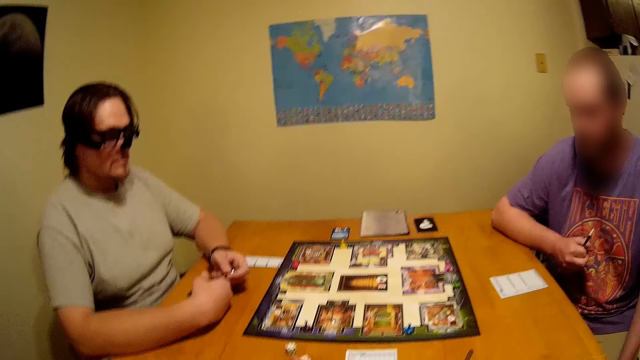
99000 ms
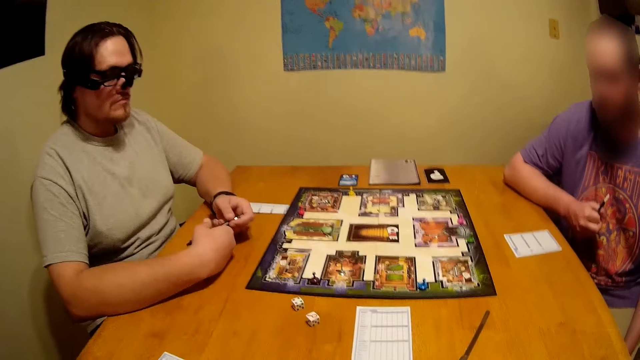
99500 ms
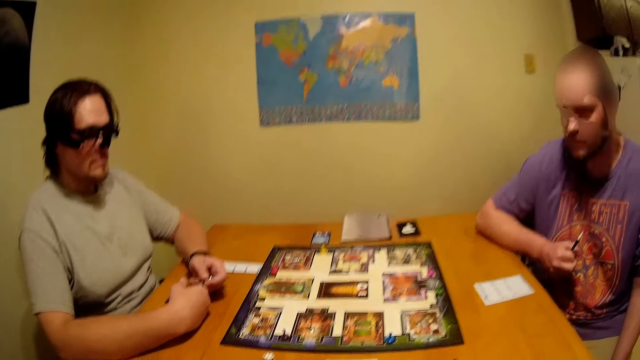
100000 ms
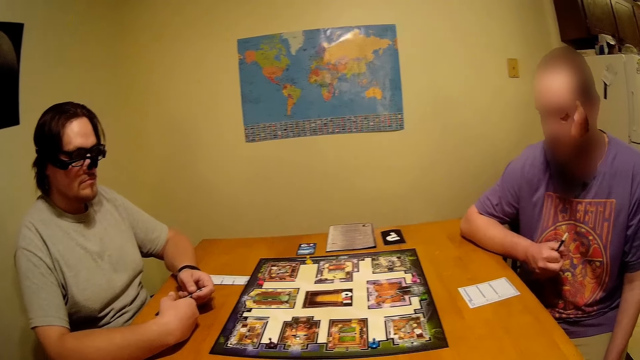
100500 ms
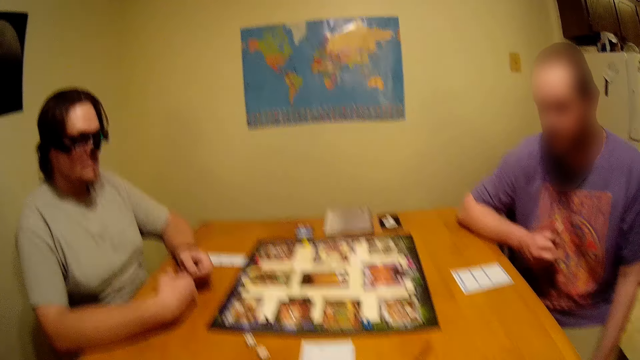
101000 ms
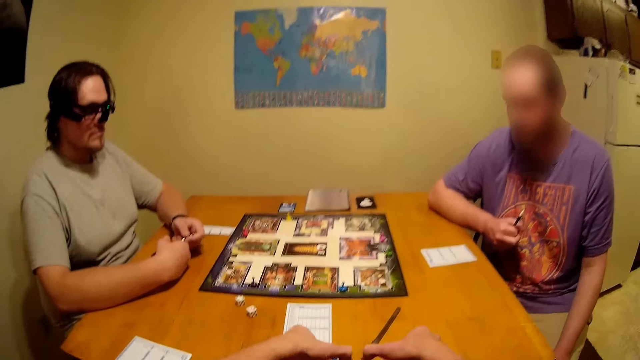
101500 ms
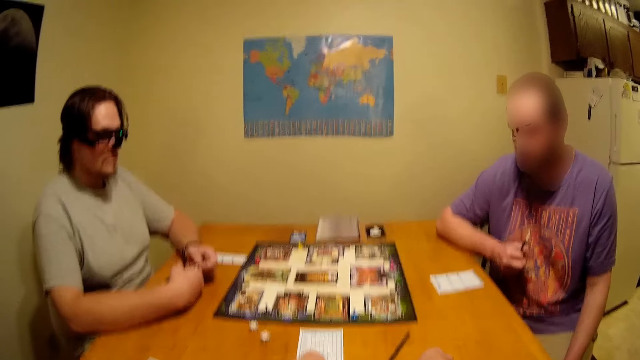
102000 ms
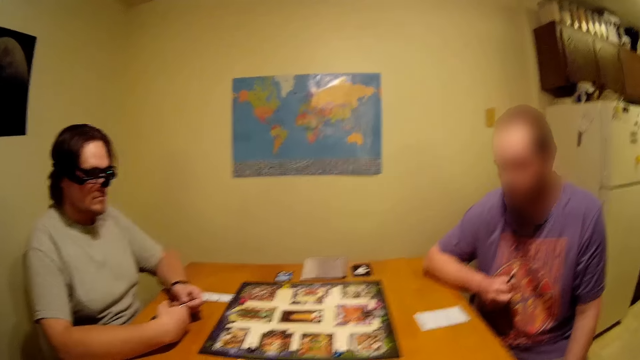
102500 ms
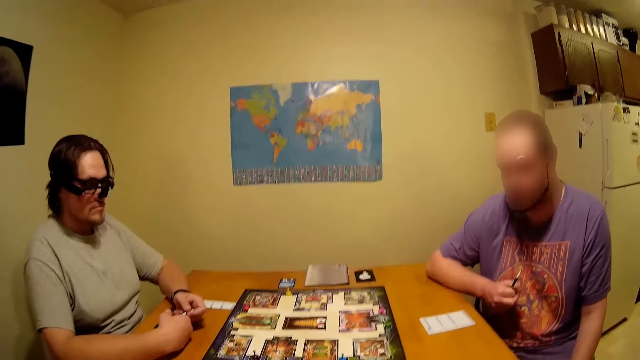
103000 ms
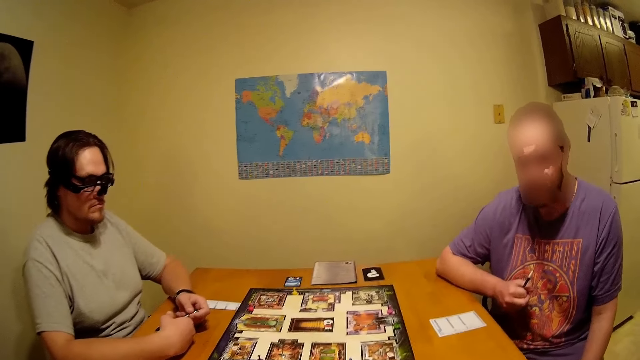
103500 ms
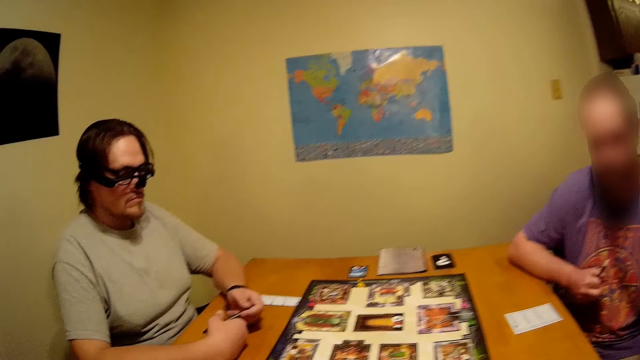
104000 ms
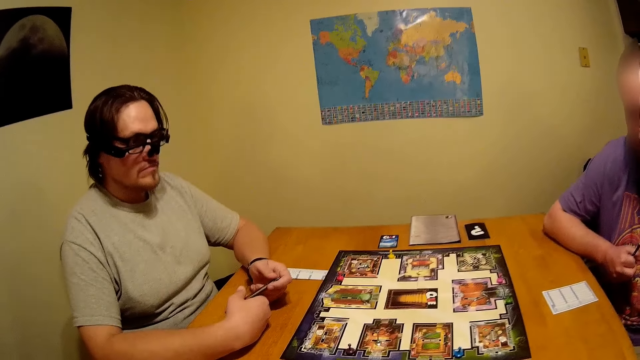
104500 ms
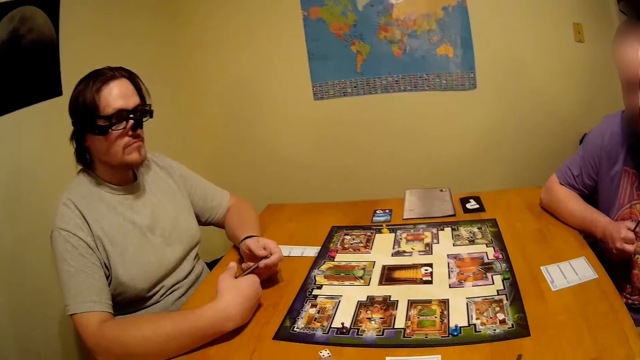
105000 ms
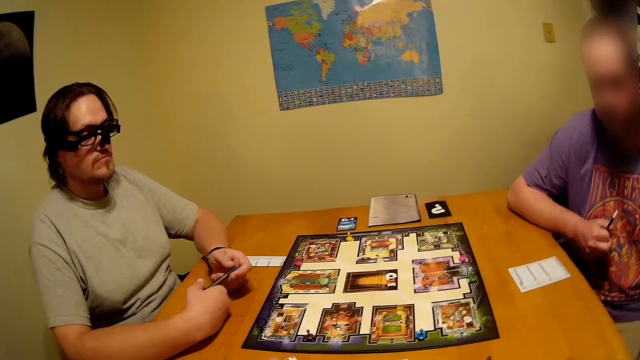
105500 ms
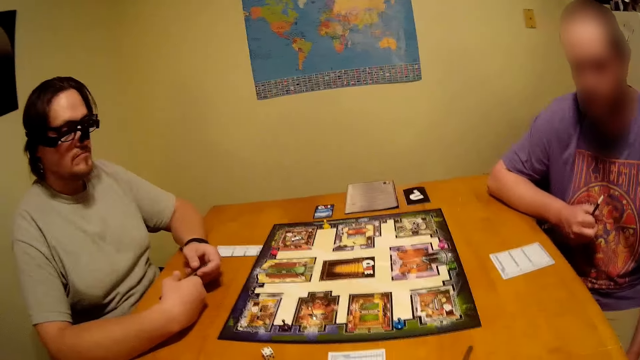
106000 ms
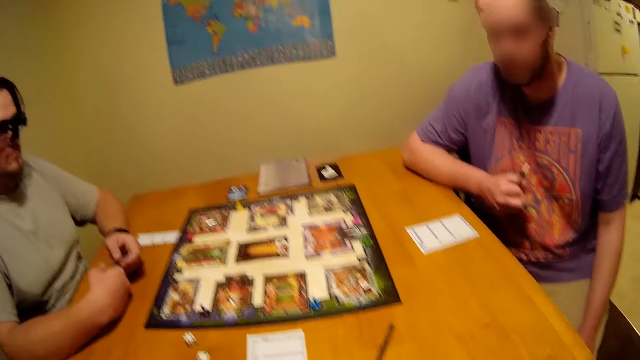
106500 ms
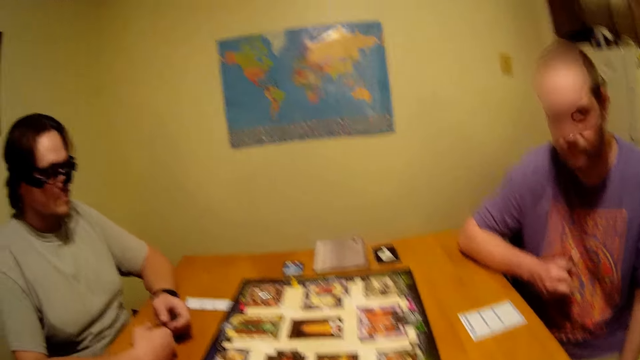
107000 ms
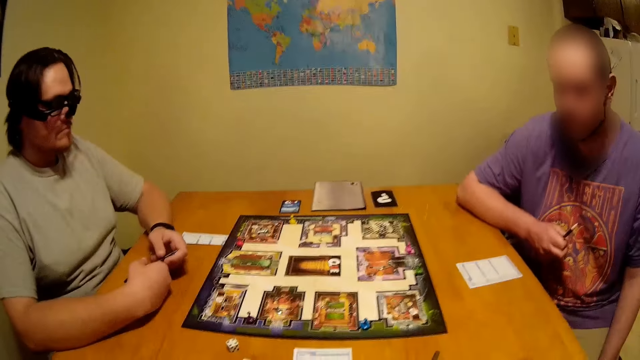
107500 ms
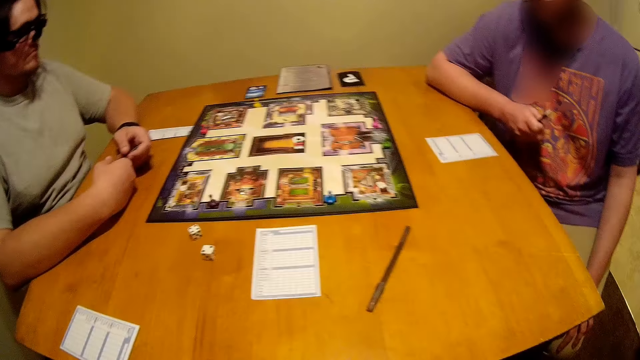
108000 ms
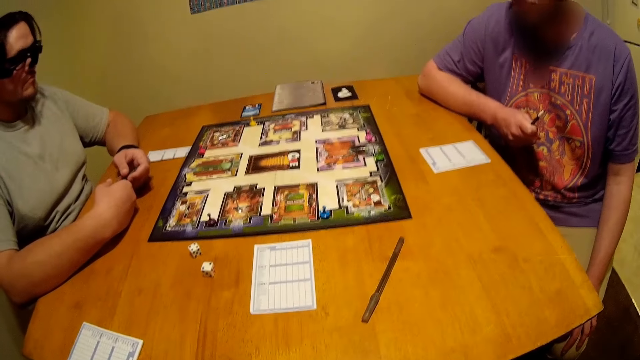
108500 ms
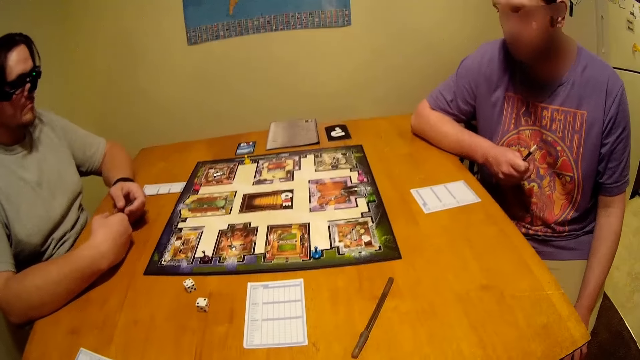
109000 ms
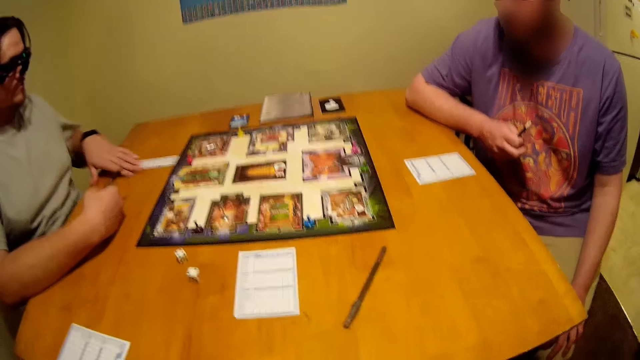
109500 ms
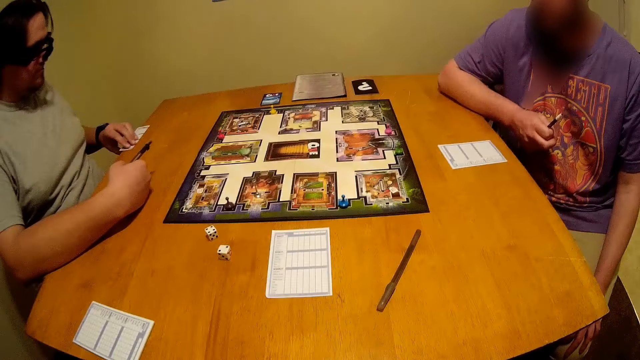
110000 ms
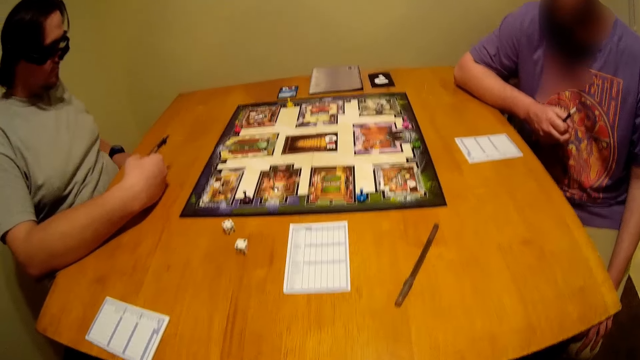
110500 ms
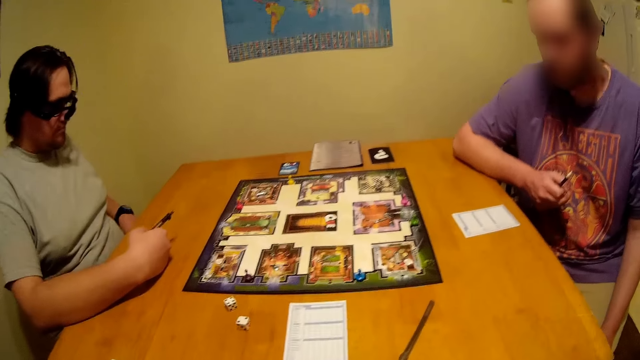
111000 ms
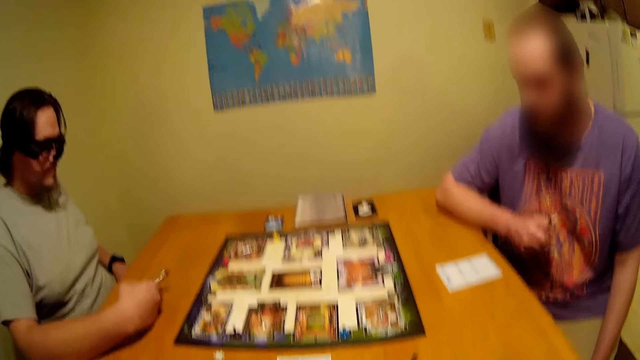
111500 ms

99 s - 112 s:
The camera wearer puts cards on the table. They look around. They use gestures. They look around. A man picks up a paper on the table.

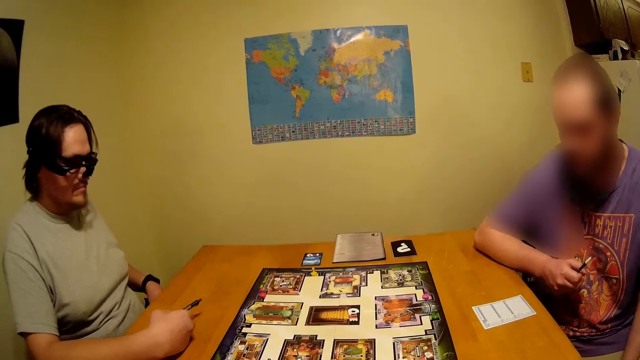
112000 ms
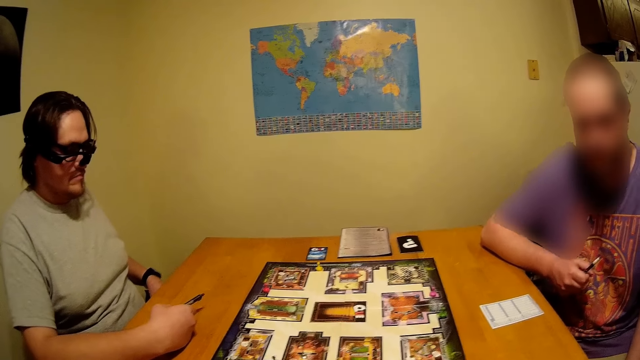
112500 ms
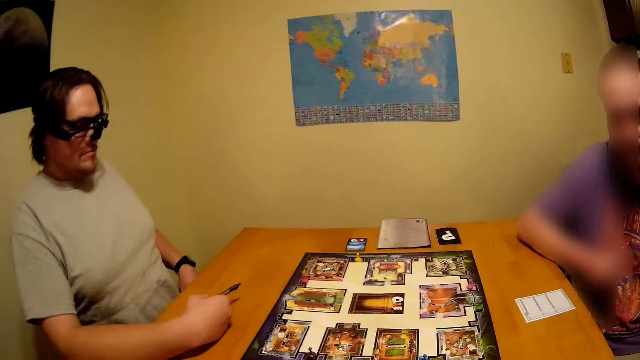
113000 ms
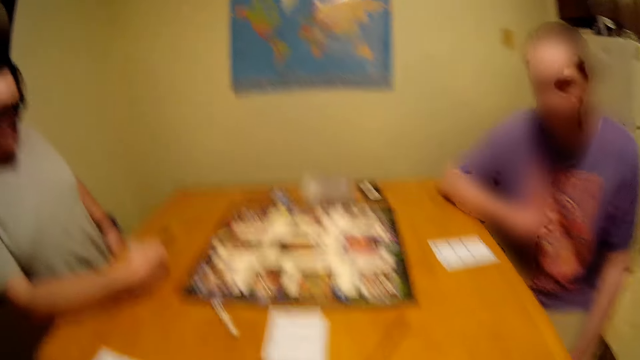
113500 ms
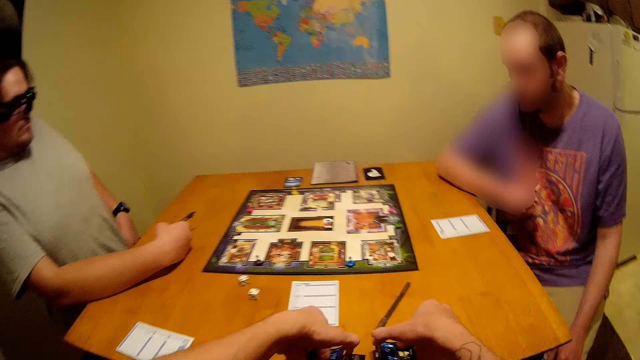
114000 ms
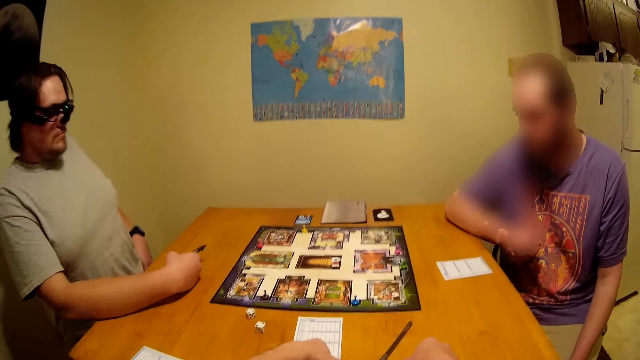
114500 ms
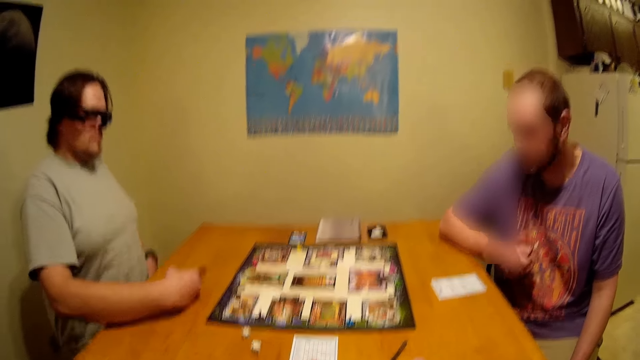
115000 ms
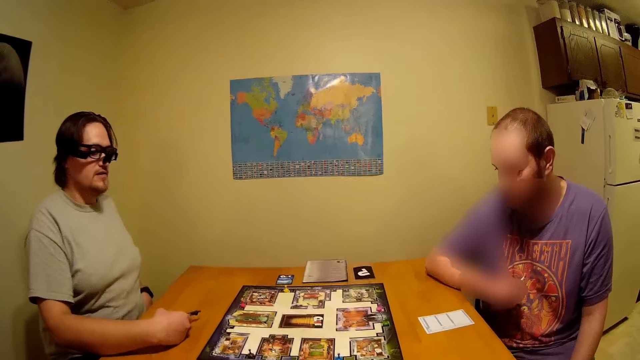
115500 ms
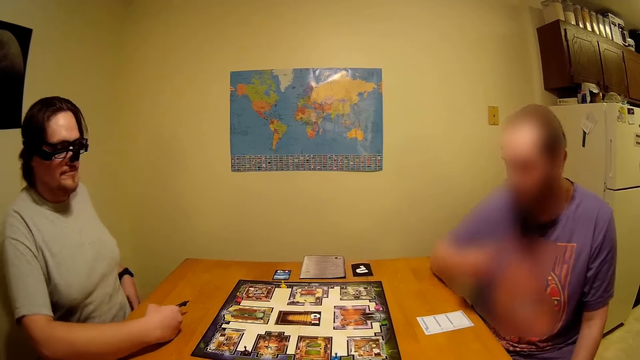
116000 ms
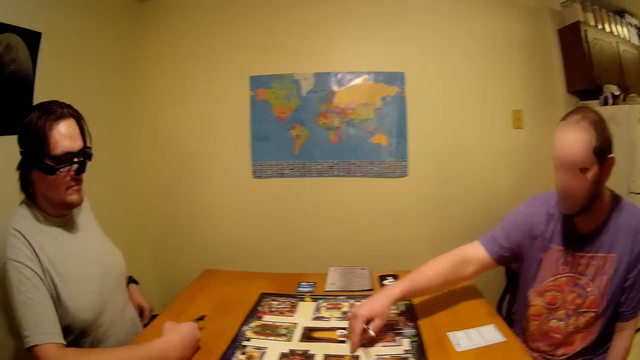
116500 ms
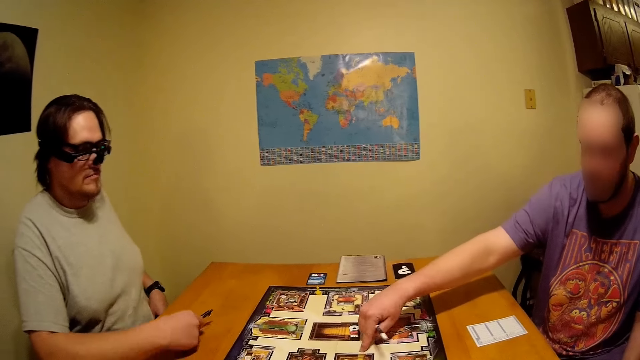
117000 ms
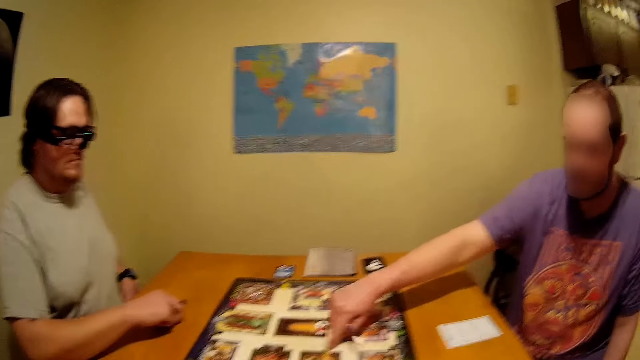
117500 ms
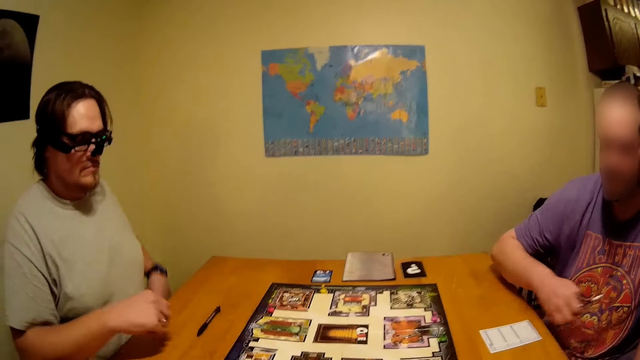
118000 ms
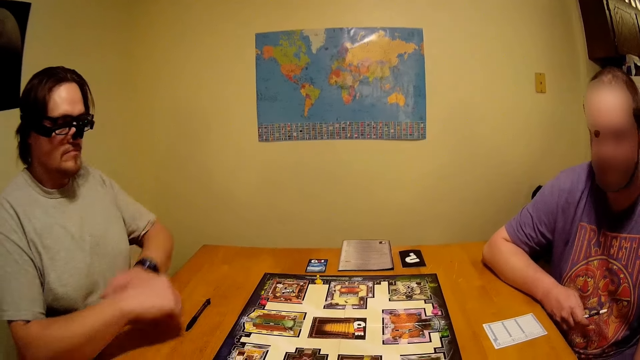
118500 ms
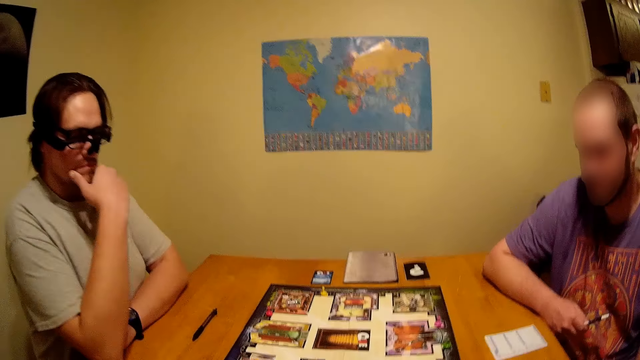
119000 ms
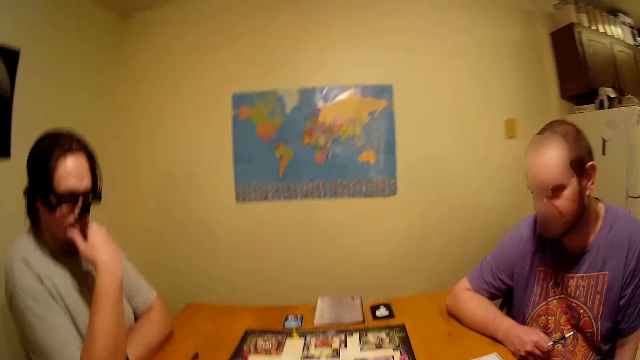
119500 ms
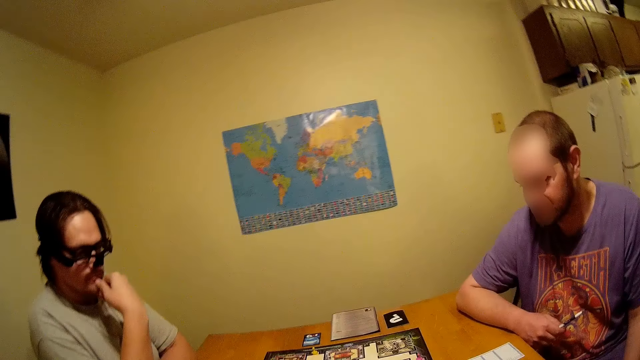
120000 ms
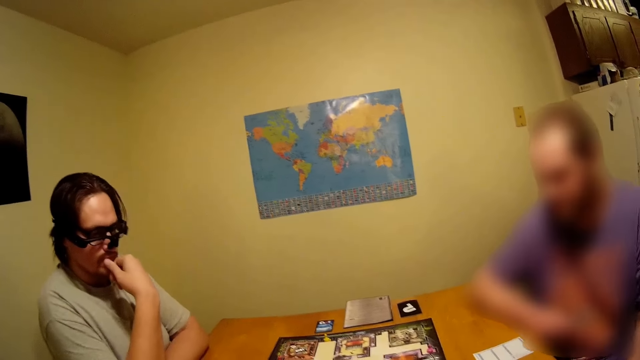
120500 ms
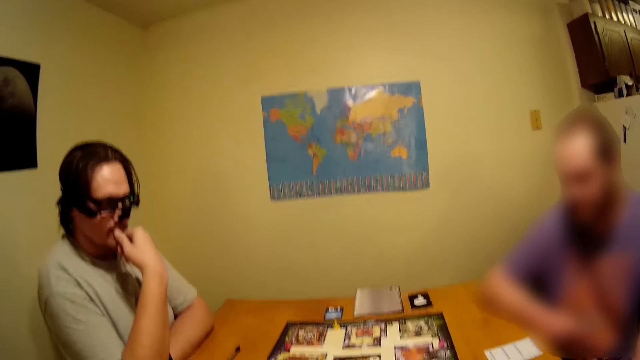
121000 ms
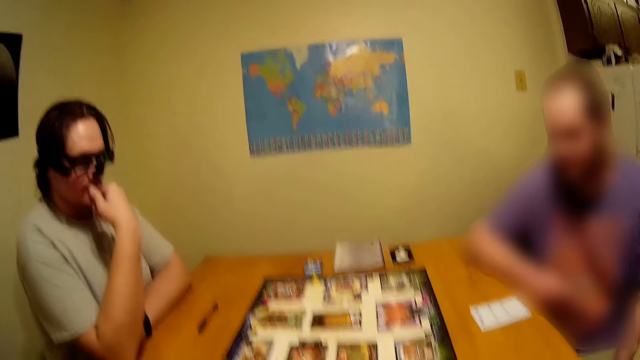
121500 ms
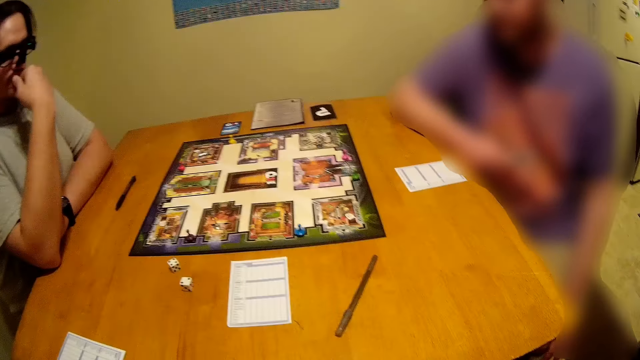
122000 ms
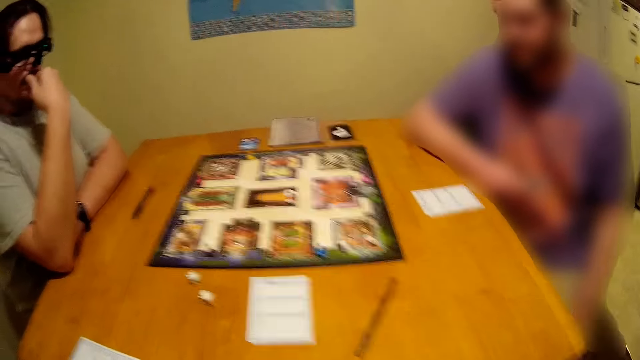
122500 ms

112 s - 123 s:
A man moves around. The camera wearer puts cards on the table. They look around. Another man stretches his hand and points at something on the table. The first man puts a pen on the table. The other man places his hand on the table. The first man crosses his hands and touches his face.
